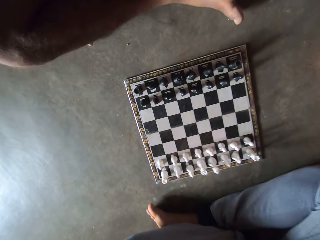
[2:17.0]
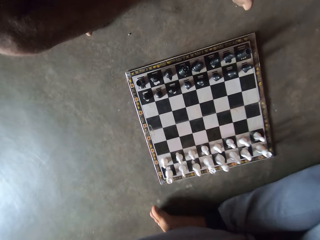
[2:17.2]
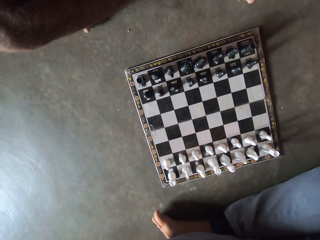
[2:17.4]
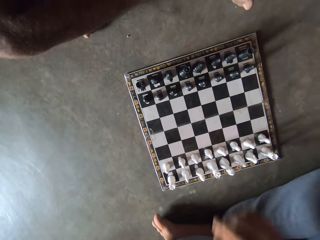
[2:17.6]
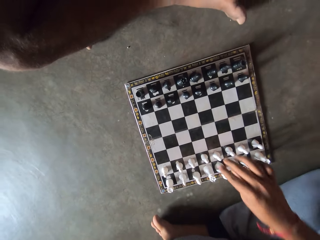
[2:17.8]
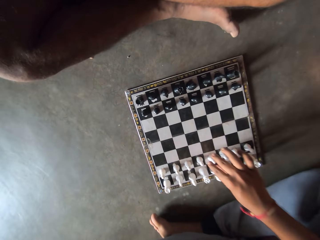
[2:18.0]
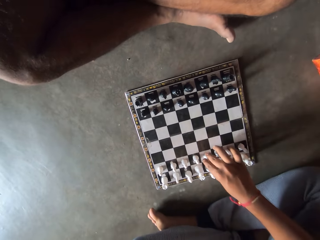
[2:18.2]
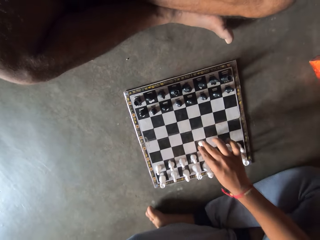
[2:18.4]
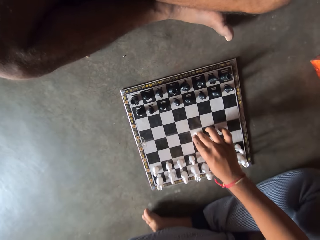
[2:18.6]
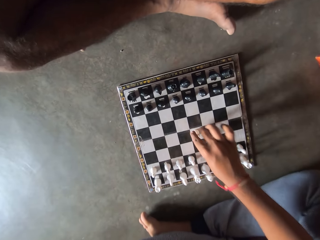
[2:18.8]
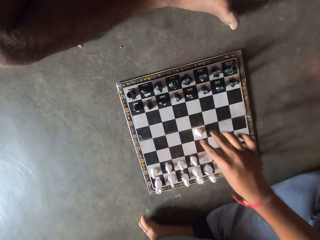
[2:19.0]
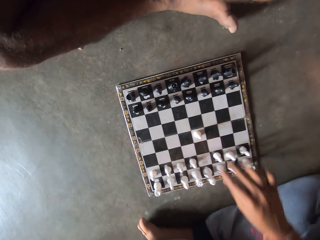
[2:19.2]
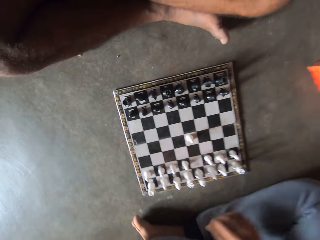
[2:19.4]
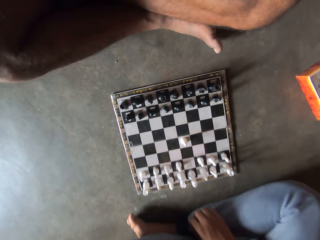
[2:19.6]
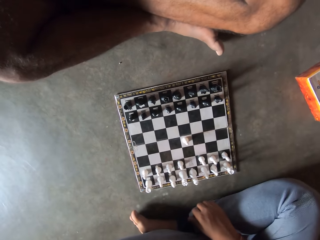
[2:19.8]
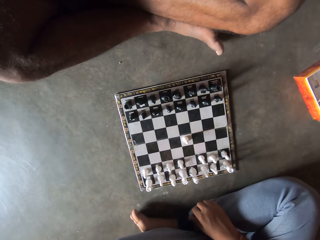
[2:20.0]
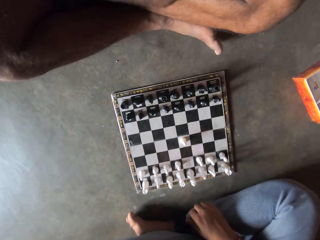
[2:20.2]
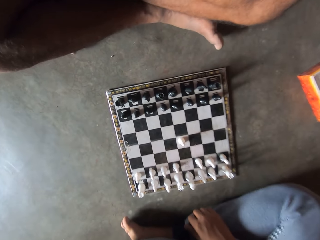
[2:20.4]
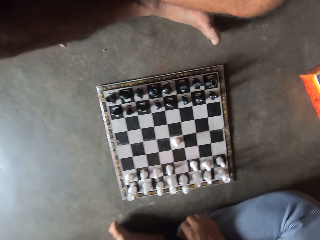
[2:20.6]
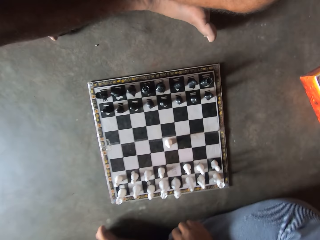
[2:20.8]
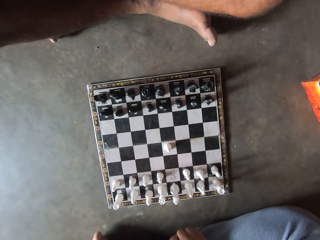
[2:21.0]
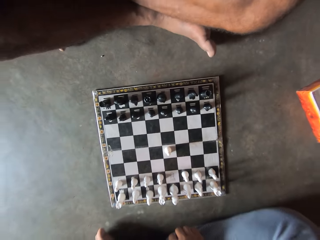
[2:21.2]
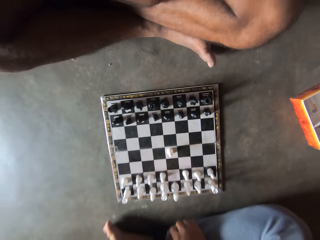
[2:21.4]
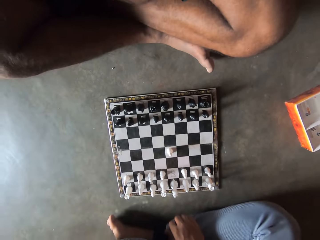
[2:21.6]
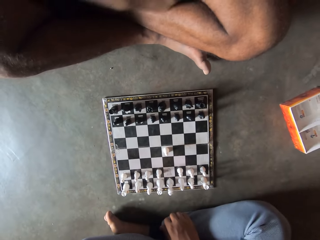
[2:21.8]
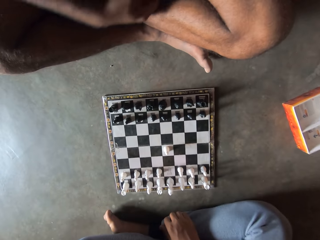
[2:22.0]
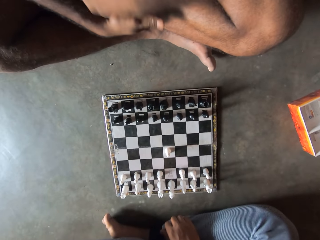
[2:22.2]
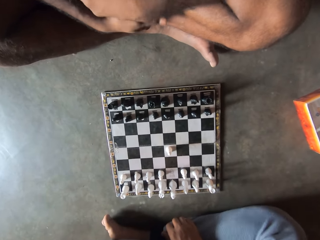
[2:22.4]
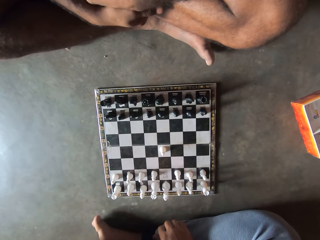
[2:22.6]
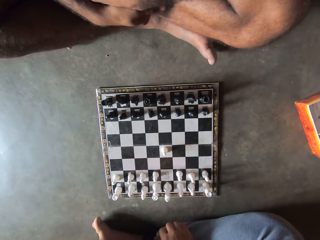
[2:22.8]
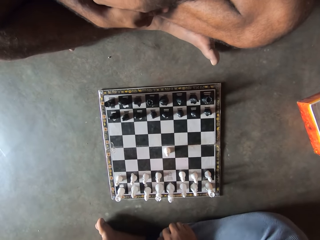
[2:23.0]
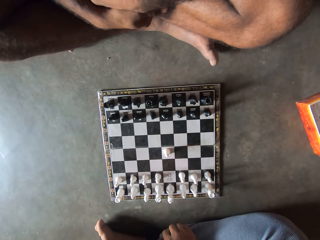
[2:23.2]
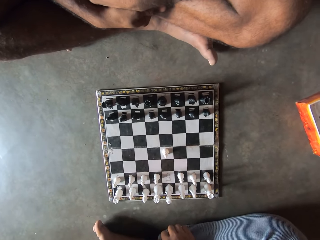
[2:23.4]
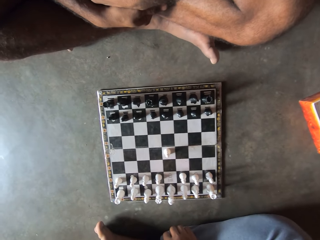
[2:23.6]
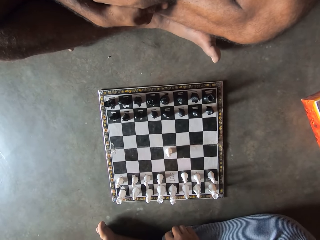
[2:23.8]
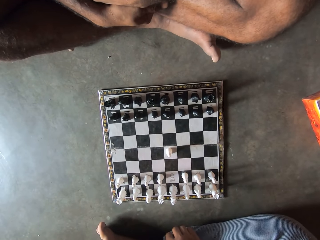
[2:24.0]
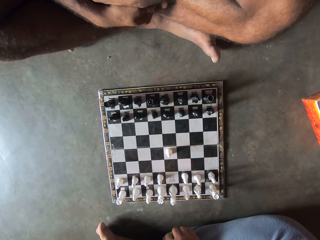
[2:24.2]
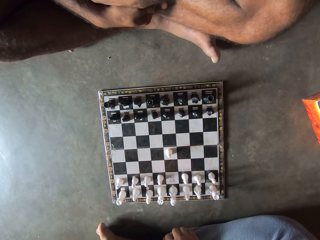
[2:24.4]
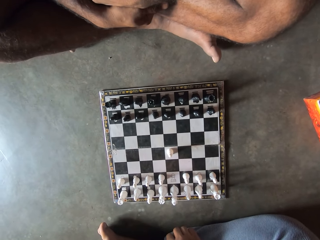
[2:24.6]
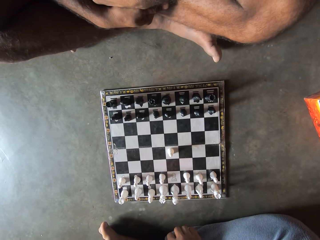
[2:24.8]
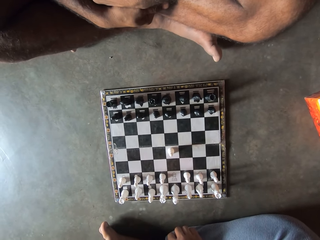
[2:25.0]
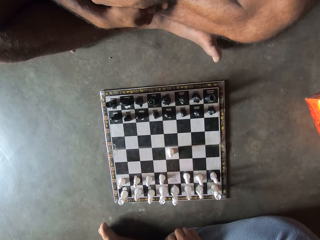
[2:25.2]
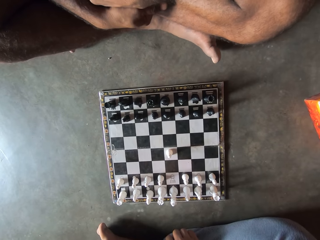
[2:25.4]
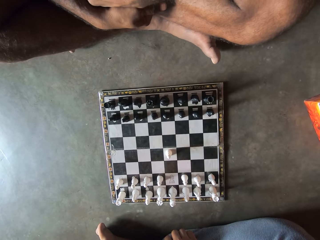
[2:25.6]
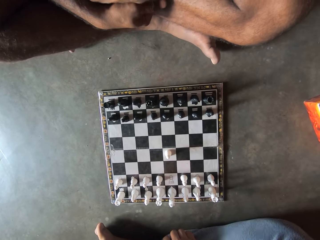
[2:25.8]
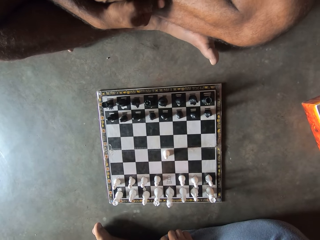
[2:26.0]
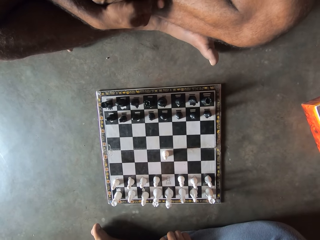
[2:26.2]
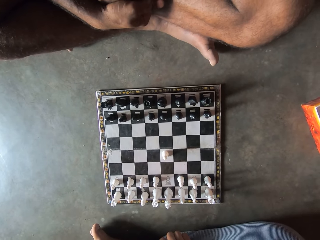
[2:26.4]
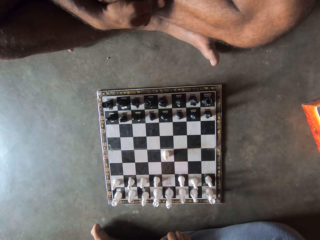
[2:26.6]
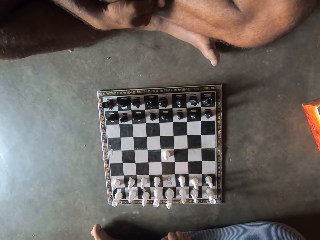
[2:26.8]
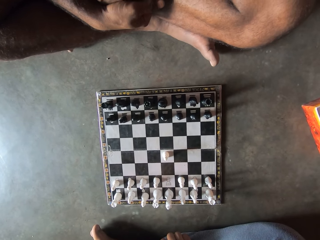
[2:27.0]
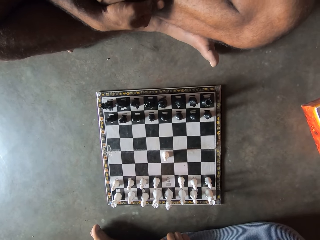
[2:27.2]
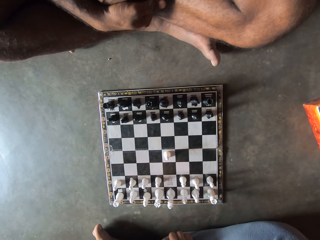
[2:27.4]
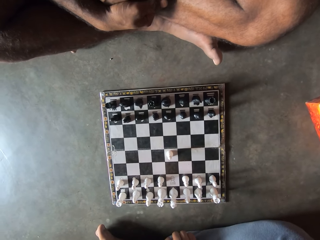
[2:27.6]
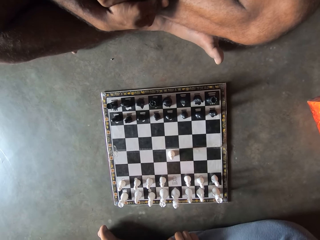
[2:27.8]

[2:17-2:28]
A man plays the chess game. He moves a chess piece. The camera wearer stares at the chess board.

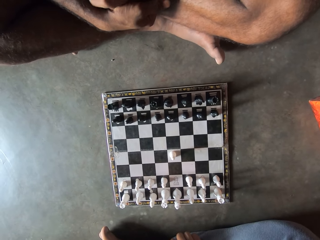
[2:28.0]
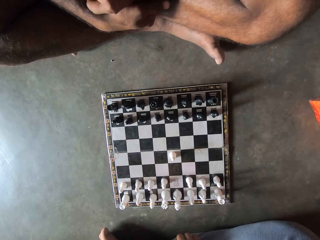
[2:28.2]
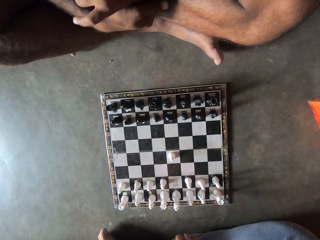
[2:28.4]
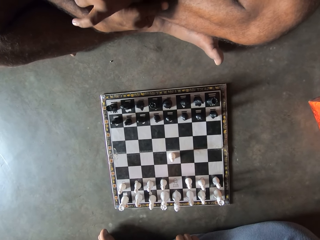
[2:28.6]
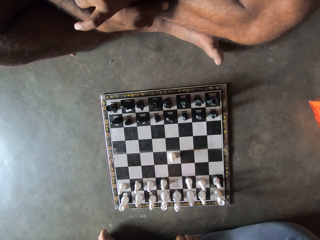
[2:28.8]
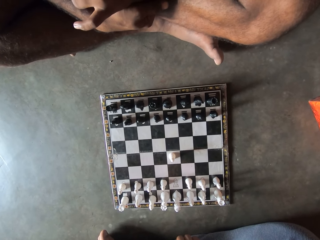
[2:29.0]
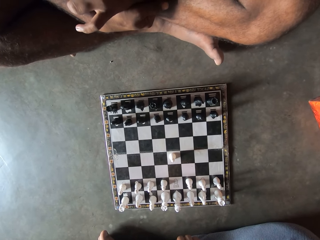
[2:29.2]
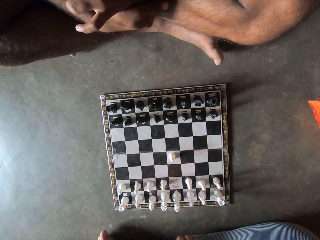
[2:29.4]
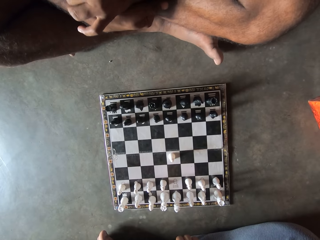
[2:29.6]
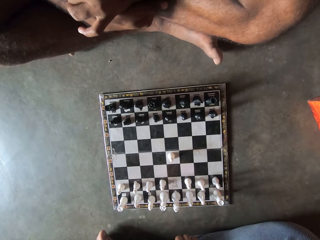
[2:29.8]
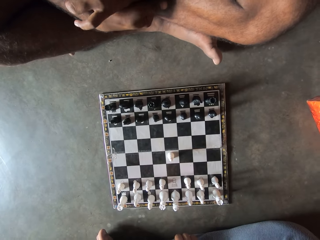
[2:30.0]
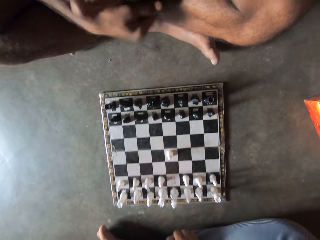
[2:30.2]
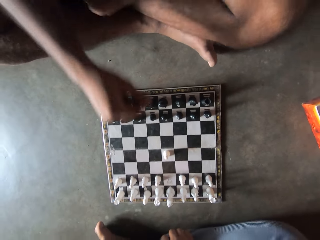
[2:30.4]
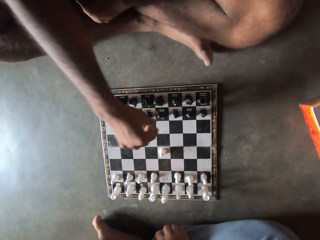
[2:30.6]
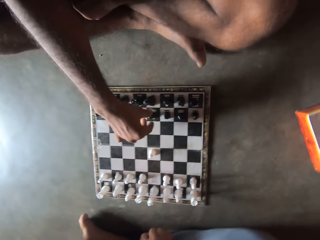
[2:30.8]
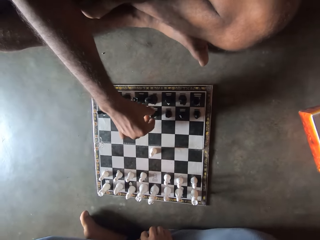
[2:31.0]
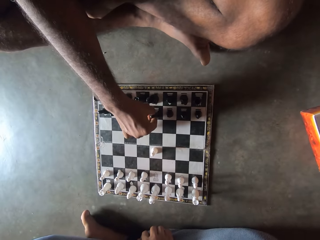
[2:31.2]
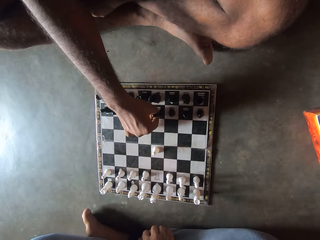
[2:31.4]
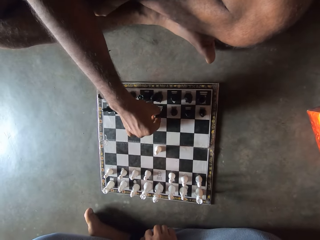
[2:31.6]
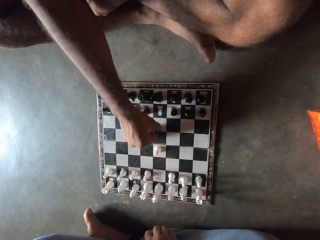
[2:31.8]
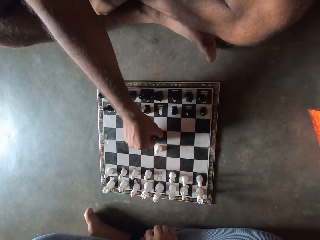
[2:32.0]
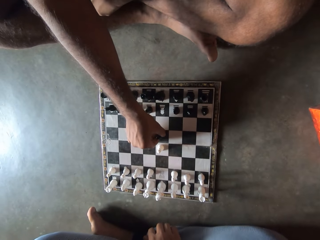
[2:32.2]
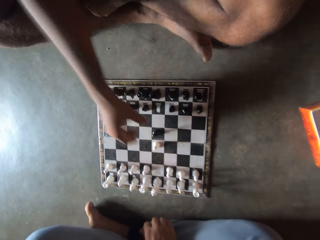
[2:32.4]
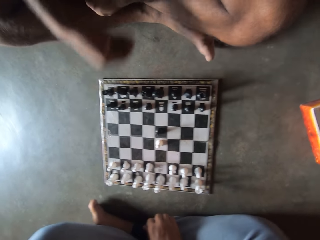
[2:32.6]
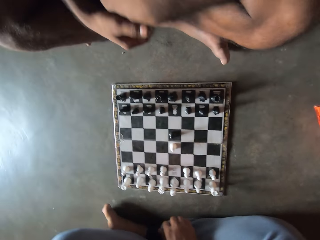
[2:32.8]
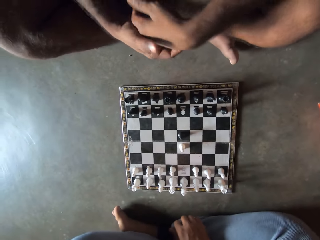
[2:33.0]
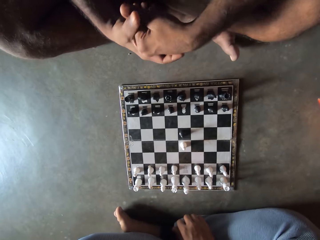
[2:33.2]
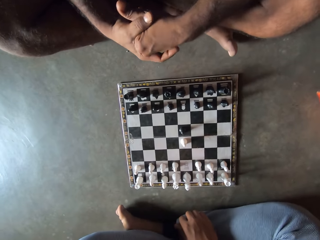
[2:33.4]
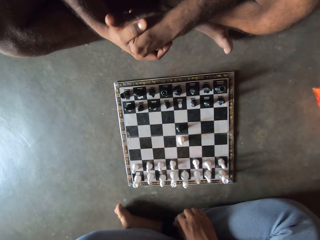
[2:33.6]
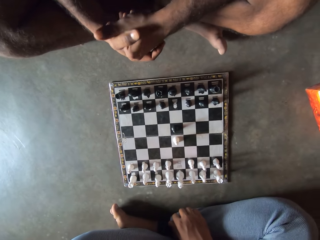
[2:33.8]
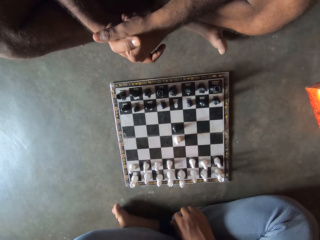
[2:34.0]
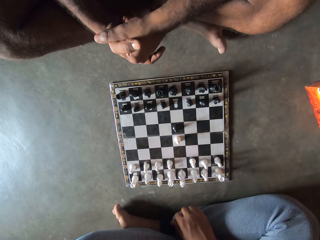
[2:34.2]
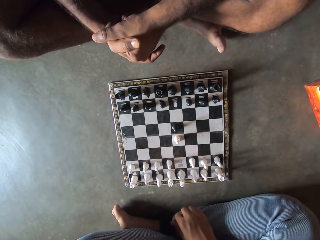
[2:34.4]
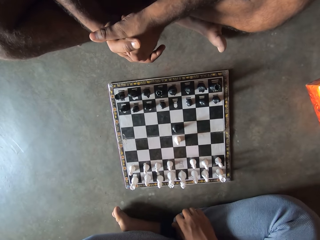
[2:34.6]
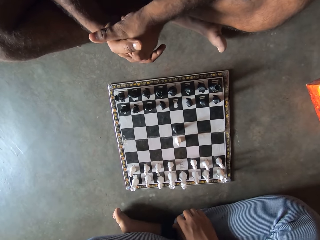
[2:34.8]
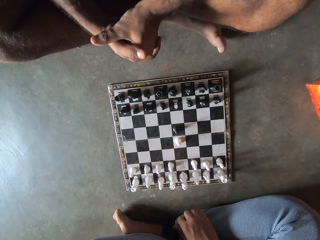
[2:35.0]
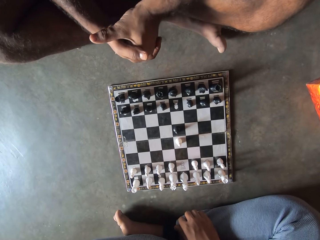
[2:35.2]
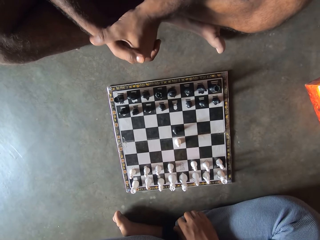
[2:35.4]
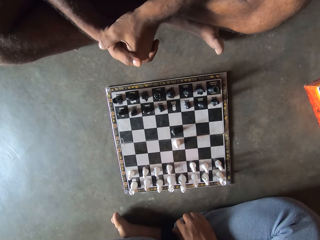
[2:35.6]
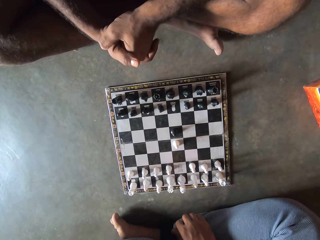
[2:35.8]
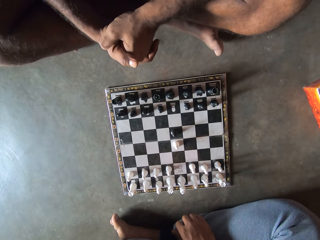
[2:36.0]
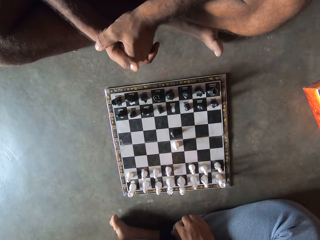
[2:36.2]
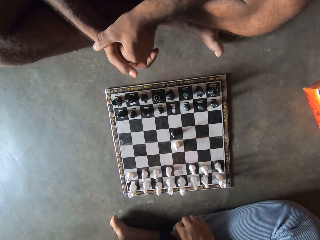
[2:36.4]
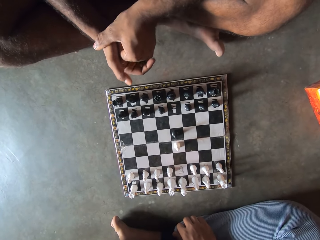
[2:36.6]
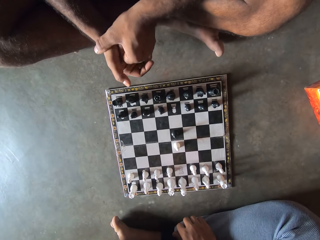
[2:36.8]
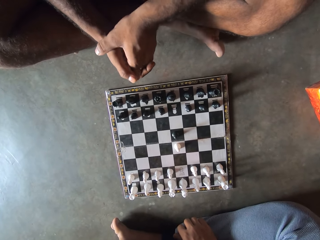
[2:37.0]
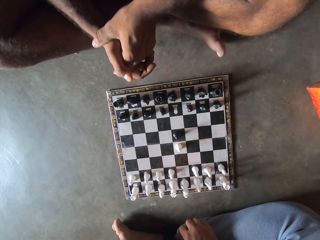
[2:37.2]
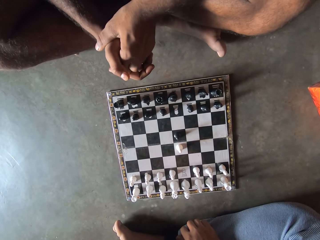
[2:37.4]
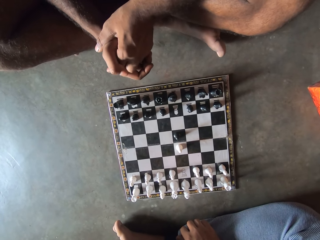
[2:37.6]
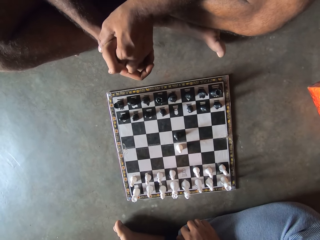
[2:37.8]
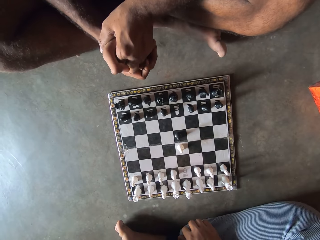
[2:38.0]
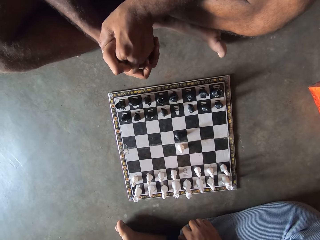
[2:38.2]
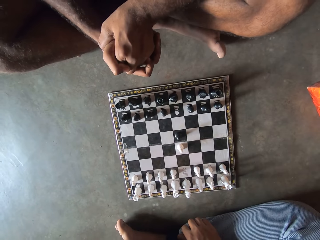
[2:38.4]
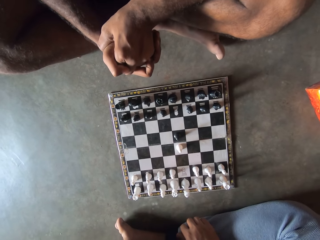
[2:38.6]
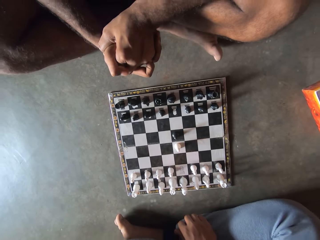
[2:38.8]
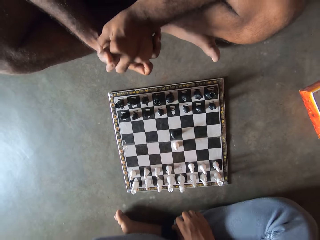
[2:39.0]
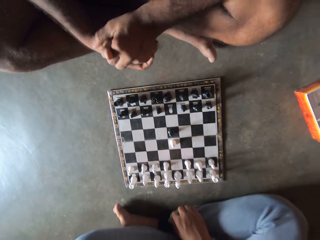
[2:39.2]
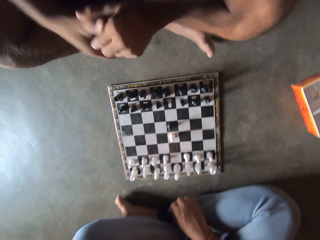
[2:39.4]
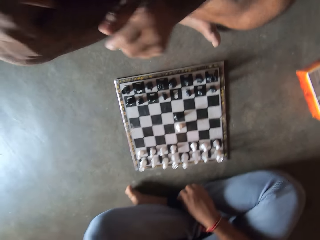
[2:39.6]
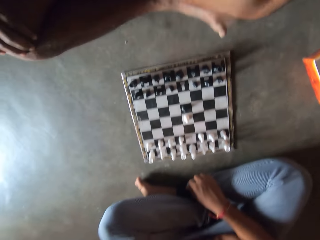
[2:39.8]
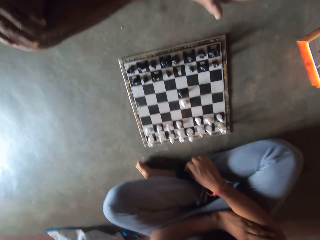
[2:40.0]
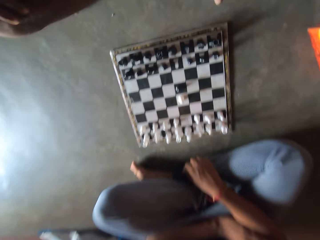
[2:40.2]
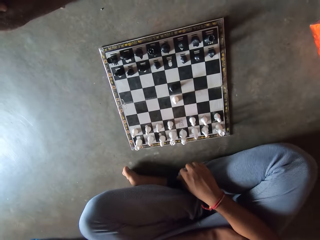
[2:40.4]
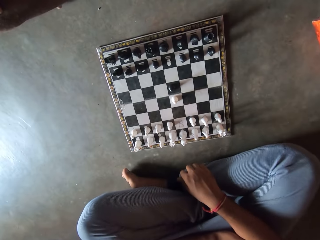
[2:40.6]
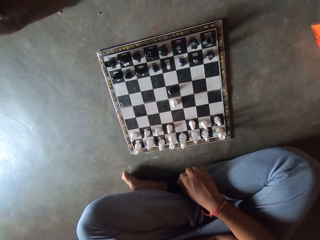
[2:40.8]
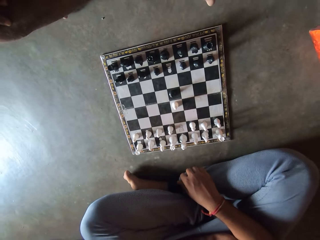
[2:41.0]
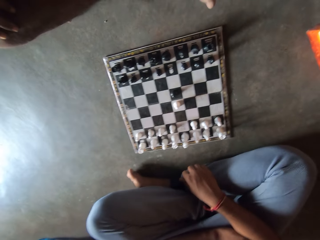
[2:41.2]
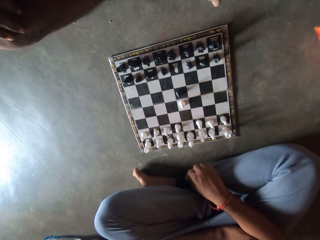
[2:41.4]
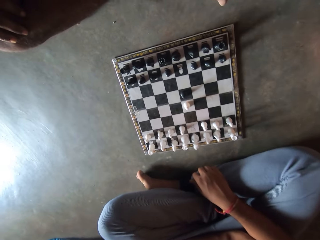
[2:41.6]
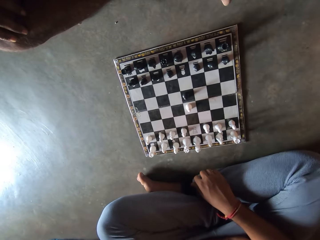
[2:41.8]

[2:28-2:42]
A man plays the chess game. The camera wearer moves a chess piece. They stare at the chess board.
